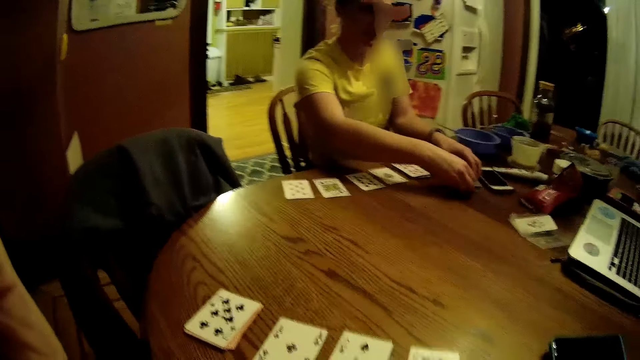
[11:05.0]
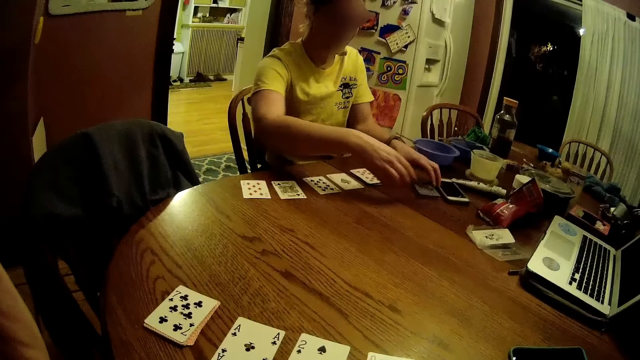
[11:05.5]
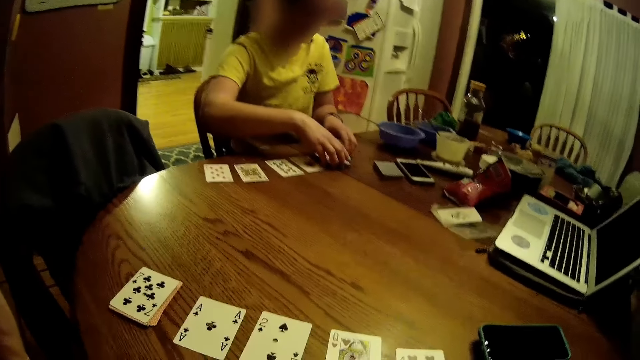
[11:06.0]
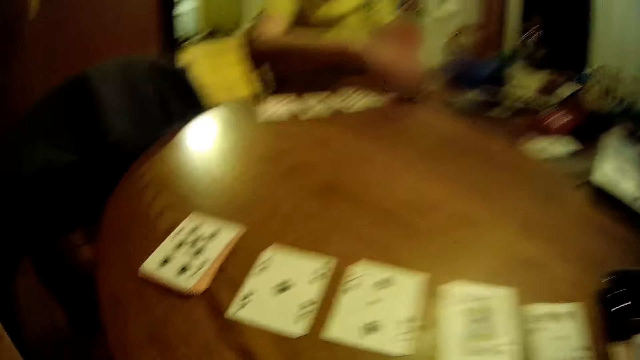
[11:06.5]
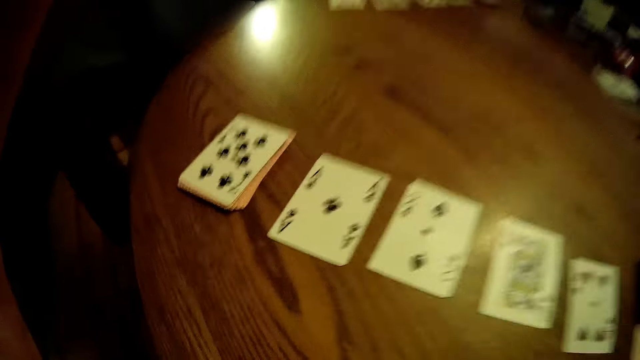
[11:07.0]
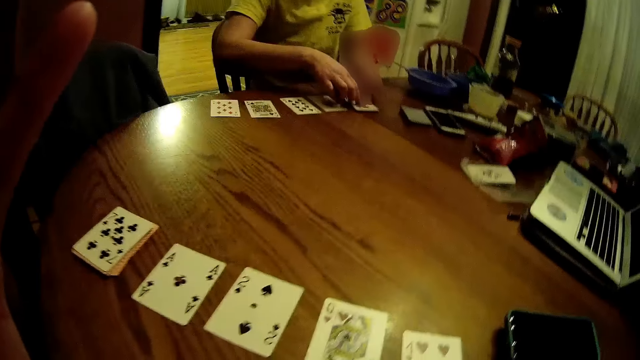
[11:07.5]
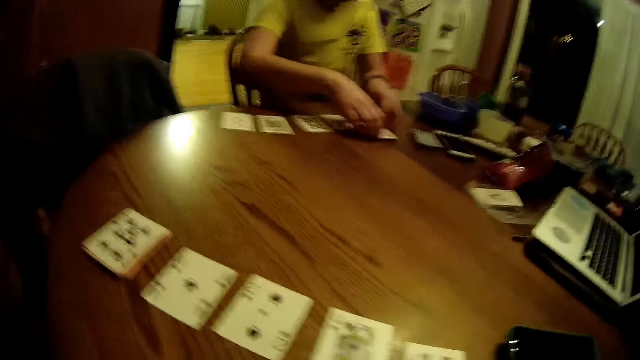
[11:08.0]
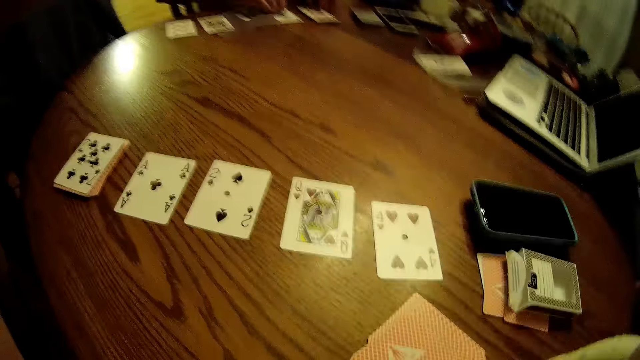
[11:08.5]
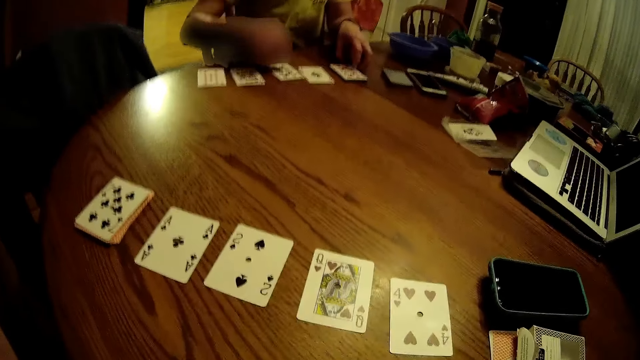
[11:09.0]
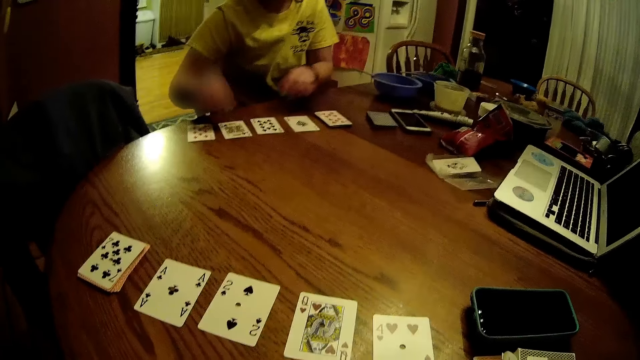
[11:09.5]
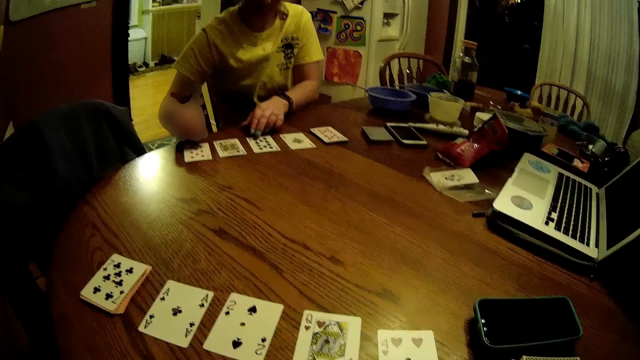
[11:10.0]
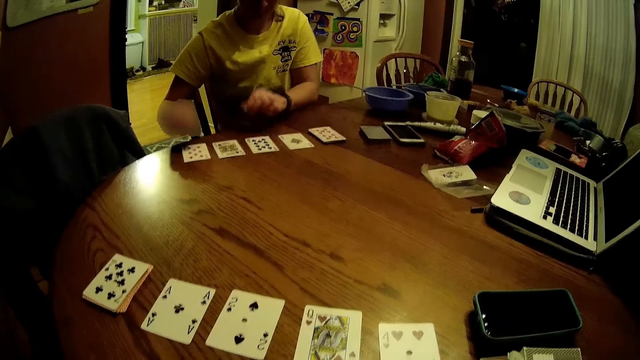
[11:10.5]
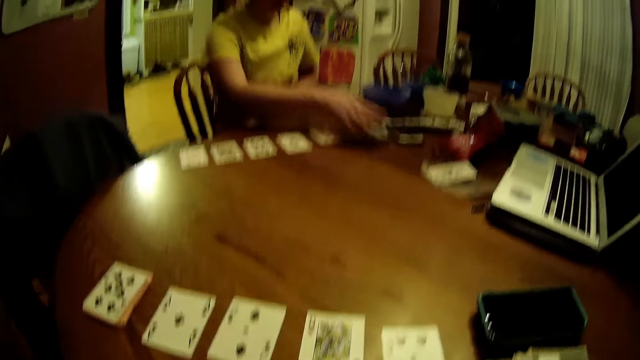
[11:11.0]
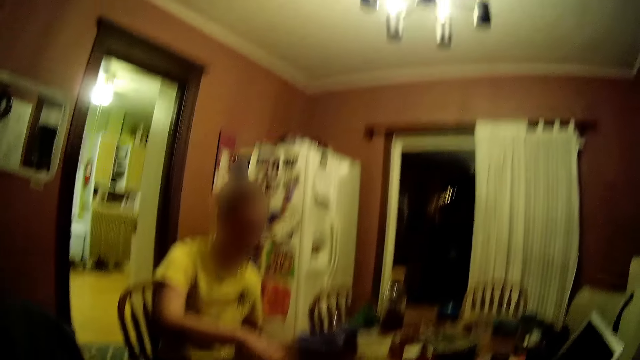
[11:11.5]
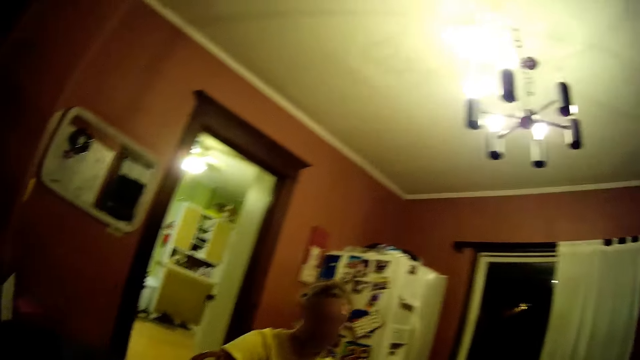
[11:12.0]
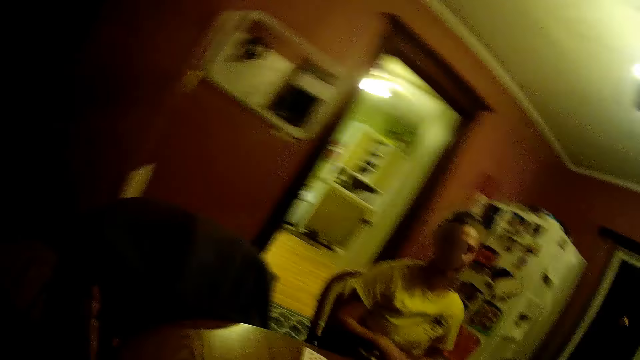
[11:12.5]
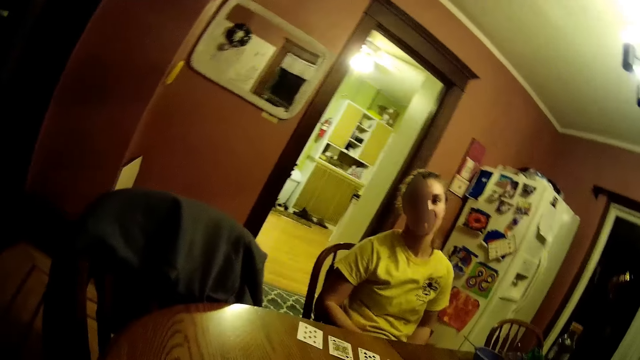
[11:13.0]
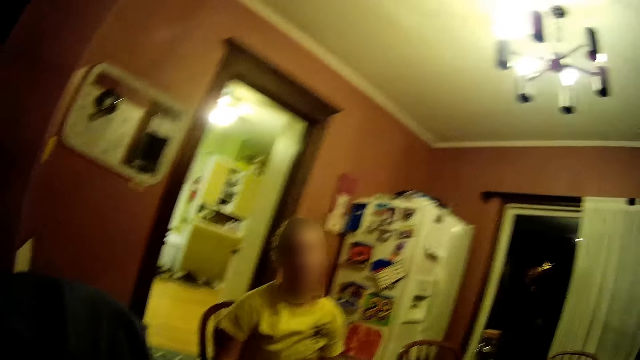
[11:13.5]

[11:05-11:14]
The woman holds a deck of cards on the table with both hands. The camera wearer looks around. The woman arranges the cards on the table with both hands. The camera wearer stares at the cards. They hold the camera. They look around. They look around again.

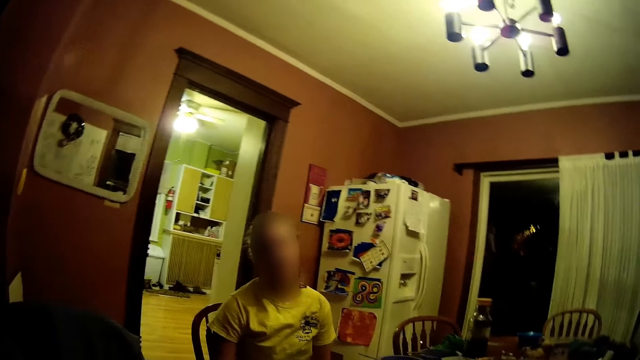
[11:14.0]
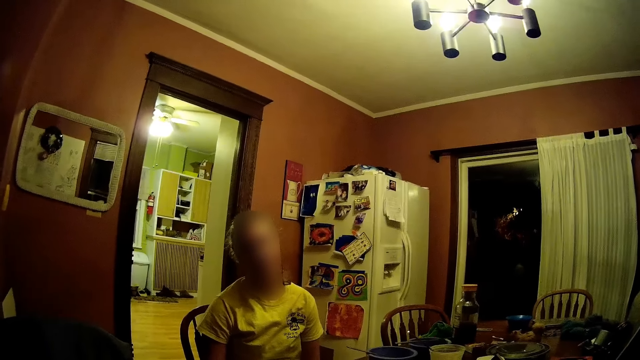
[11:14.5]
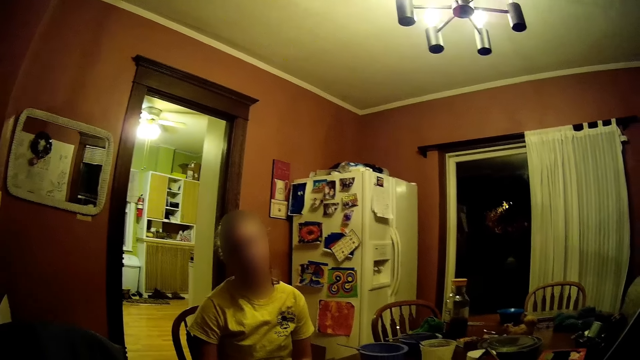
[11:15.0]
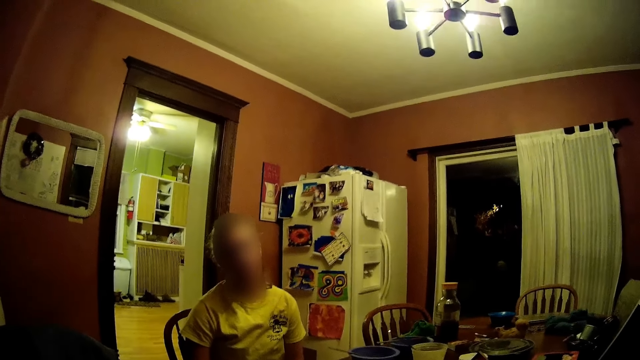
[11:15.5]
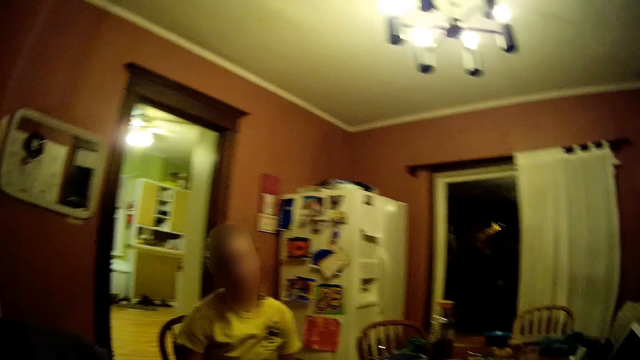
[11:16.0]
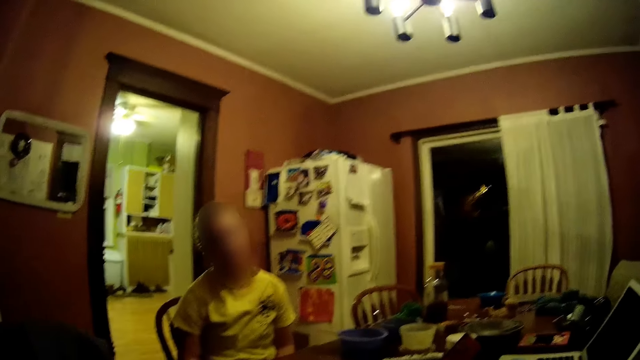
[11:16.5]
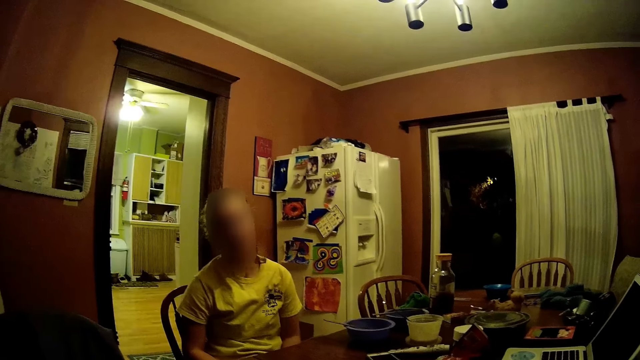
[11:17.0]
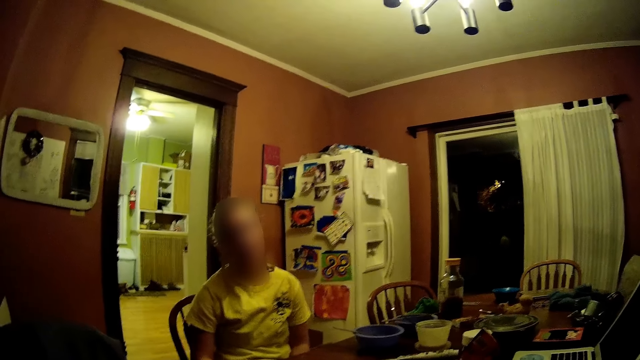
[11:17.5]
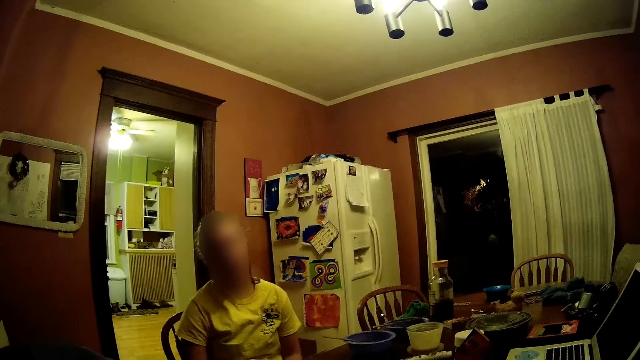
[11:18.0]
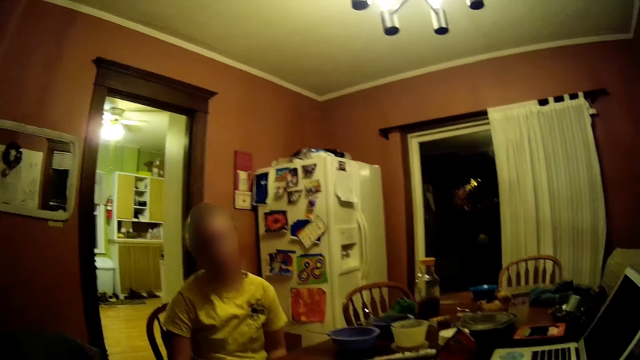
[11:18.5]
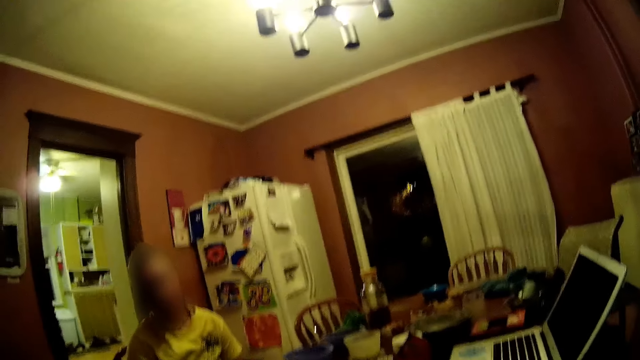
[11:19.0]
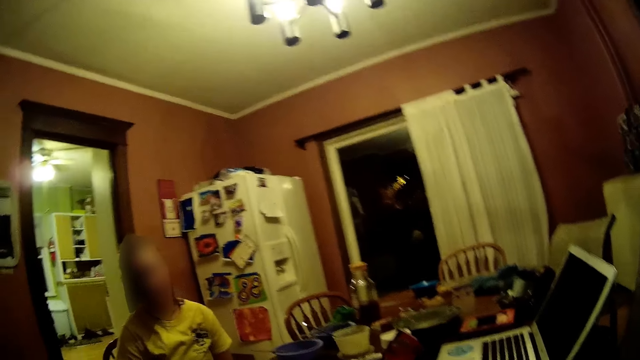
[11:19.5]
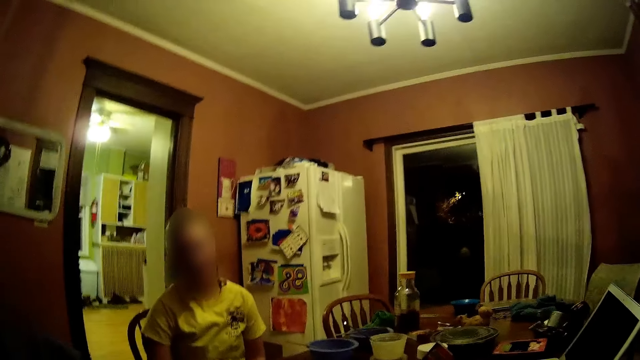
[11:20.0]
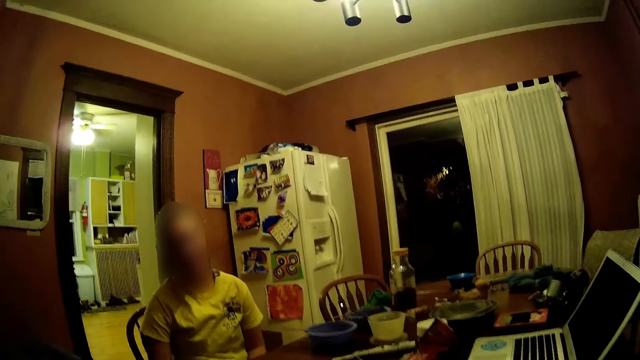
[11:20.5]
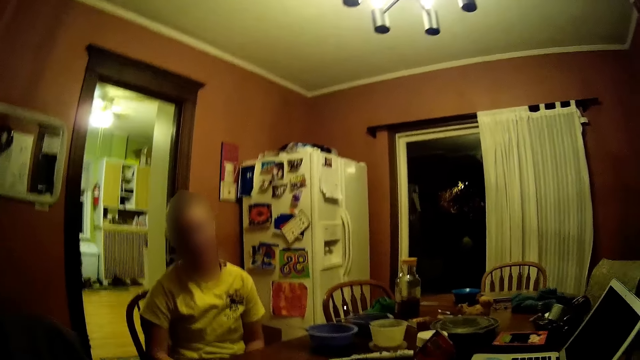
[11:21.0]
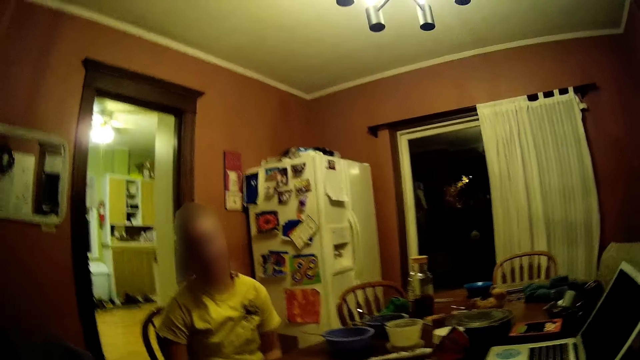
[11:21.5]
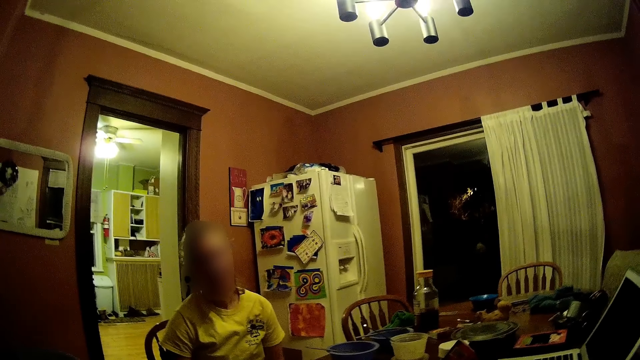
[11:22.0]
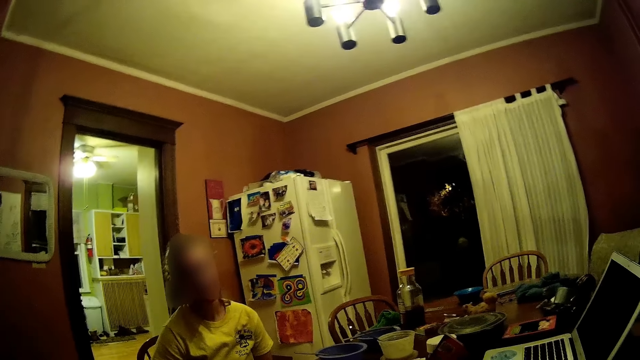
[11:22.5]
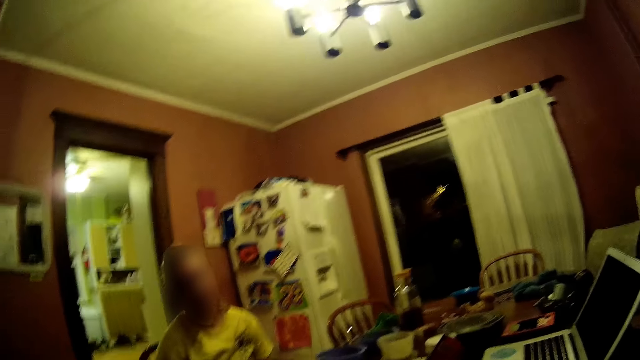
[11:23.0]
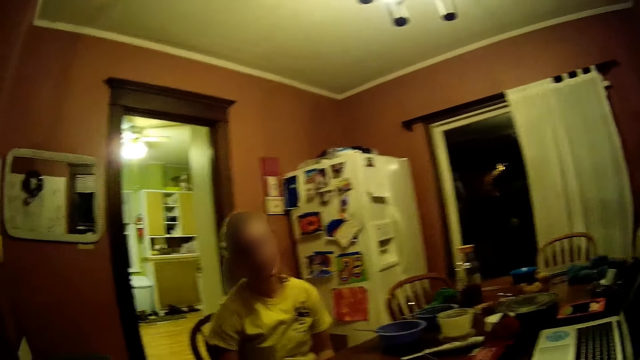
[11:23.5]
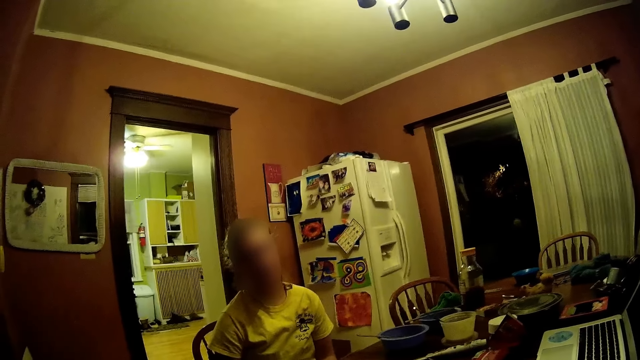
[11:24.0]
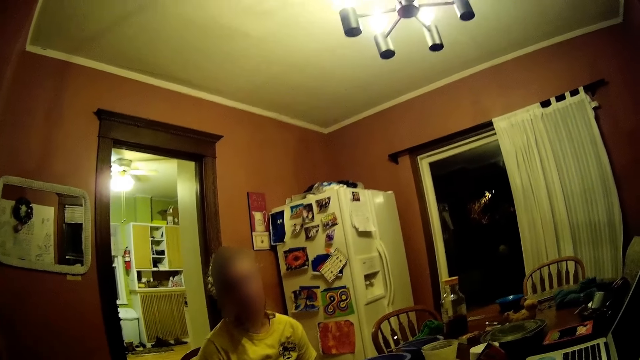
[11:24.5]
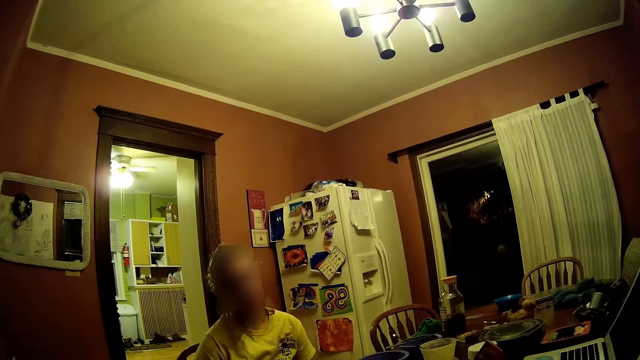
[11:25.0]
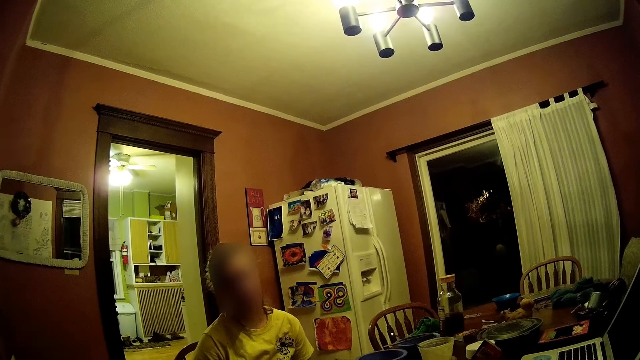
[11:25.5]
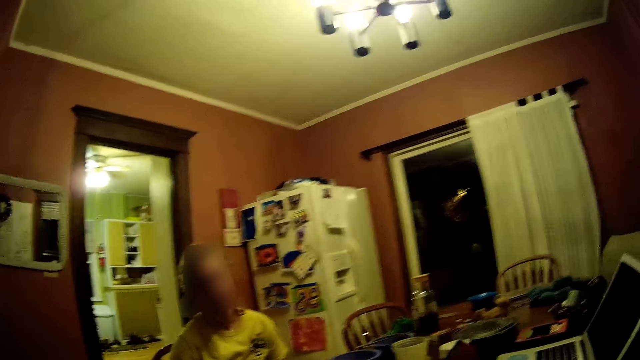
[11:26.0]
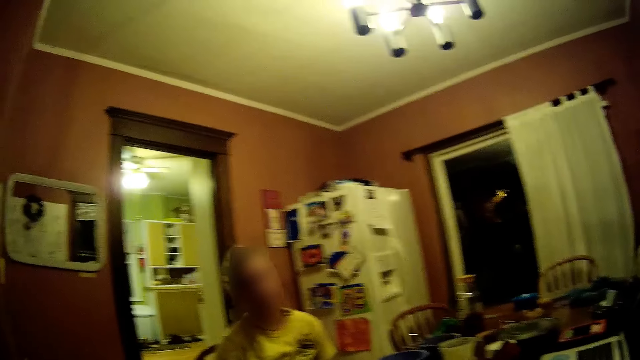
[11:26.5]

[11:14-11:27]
The camera wearer interacts with the woman. They look around. They look around again.
